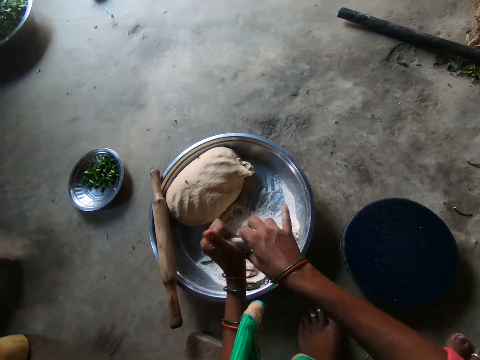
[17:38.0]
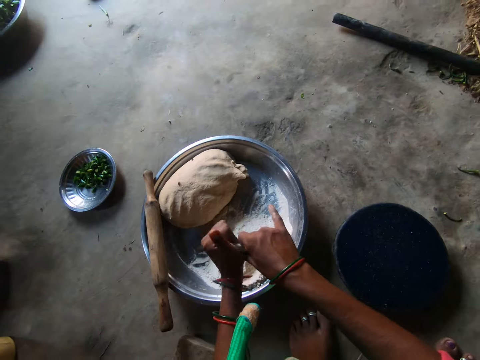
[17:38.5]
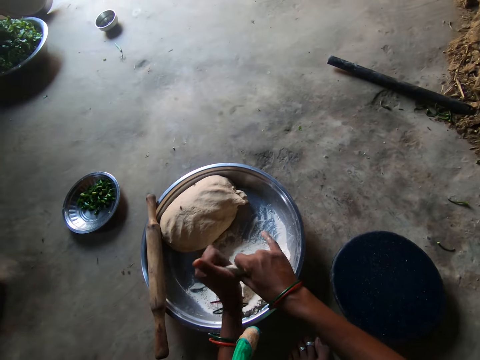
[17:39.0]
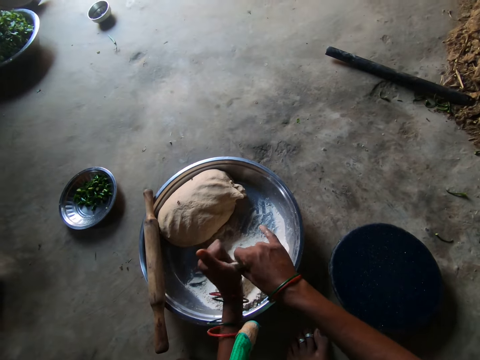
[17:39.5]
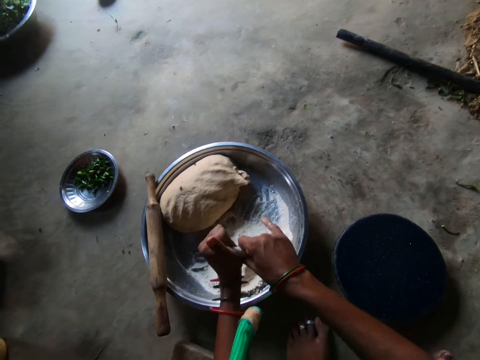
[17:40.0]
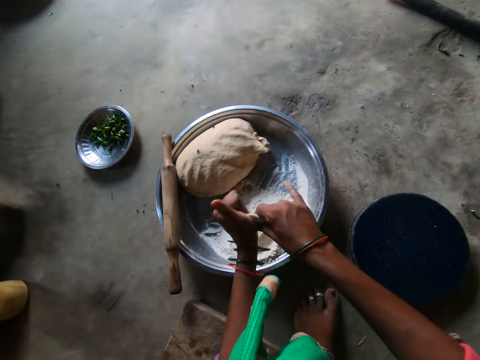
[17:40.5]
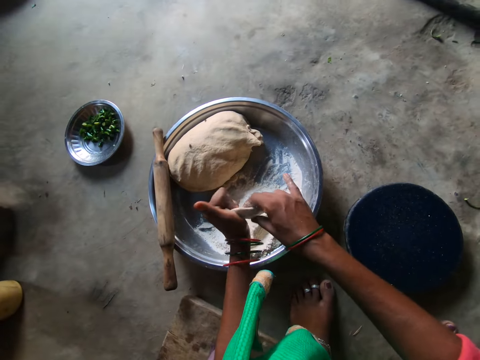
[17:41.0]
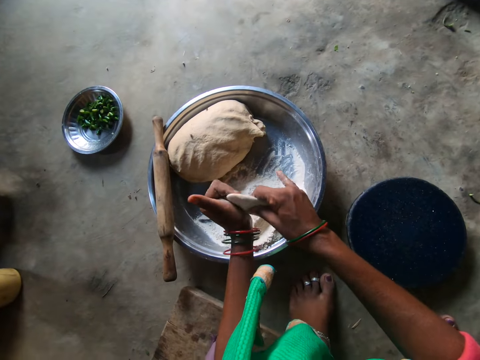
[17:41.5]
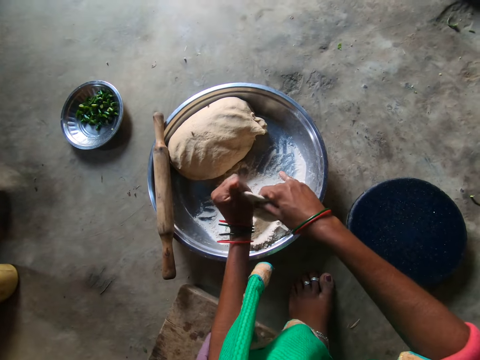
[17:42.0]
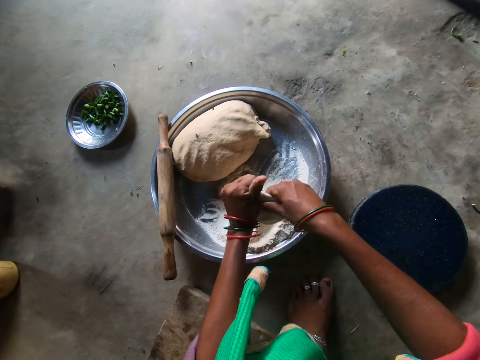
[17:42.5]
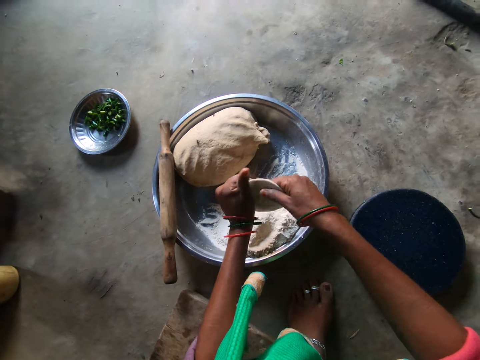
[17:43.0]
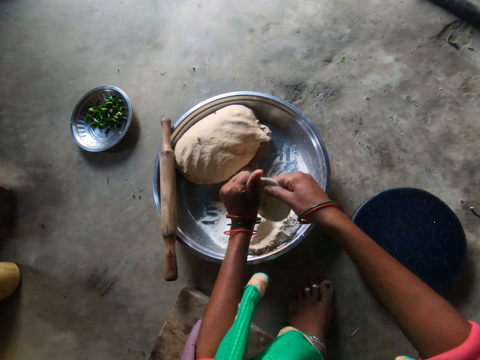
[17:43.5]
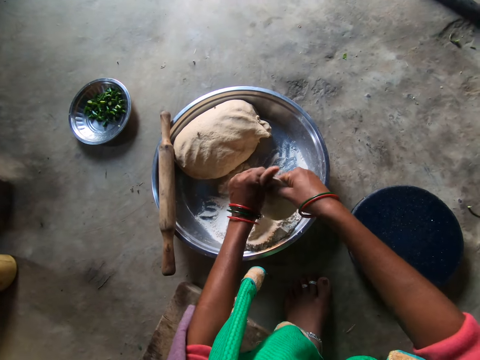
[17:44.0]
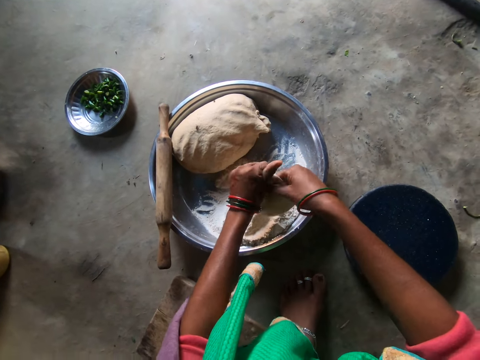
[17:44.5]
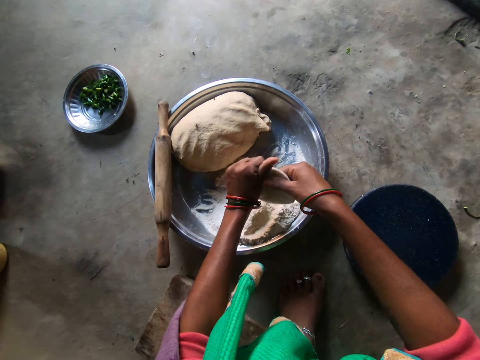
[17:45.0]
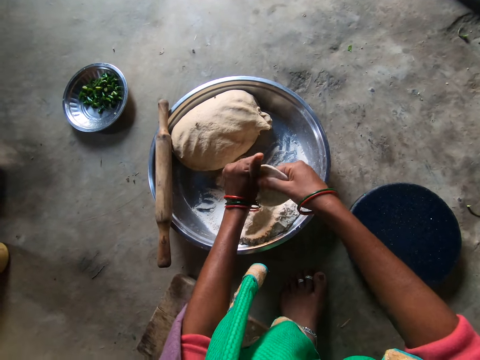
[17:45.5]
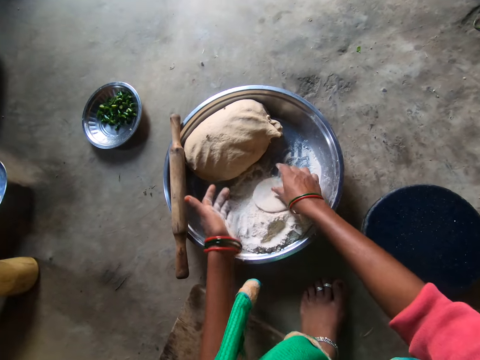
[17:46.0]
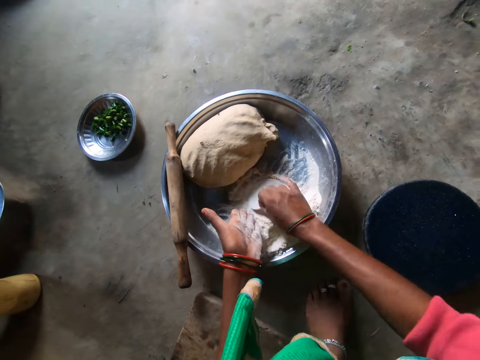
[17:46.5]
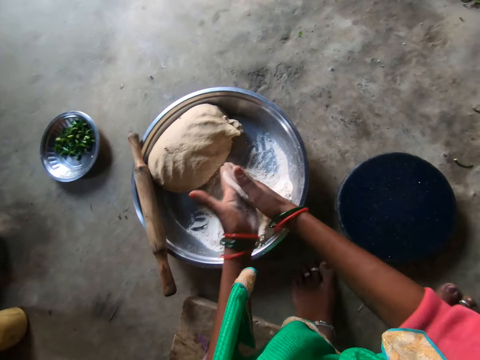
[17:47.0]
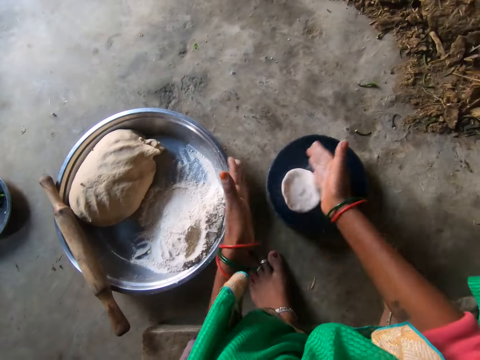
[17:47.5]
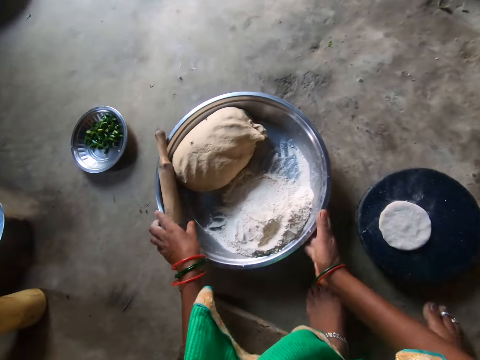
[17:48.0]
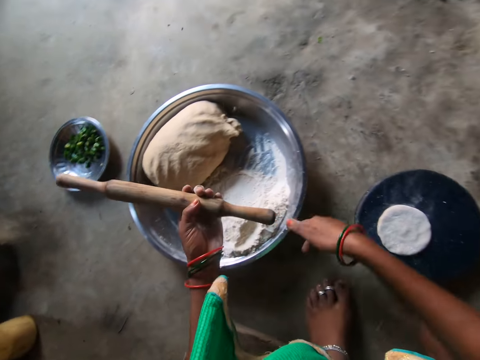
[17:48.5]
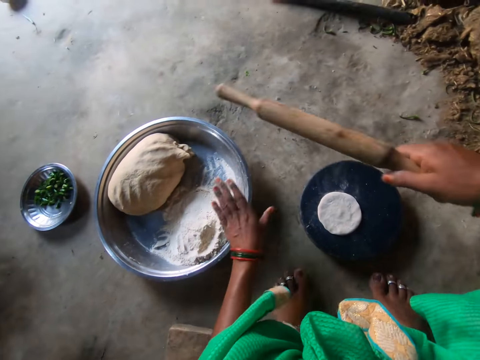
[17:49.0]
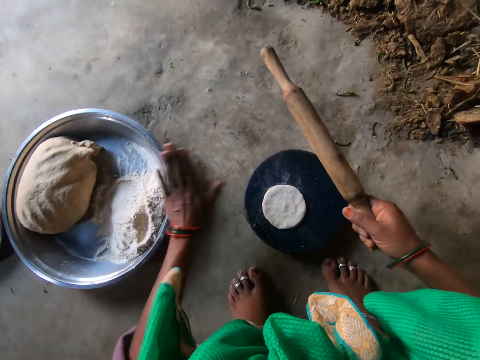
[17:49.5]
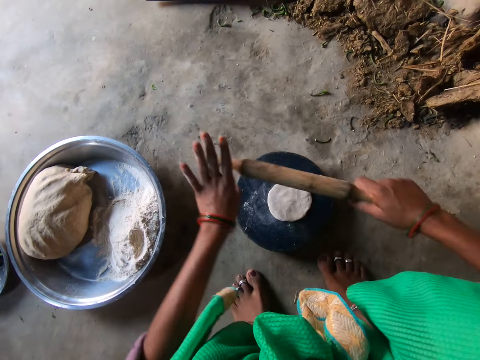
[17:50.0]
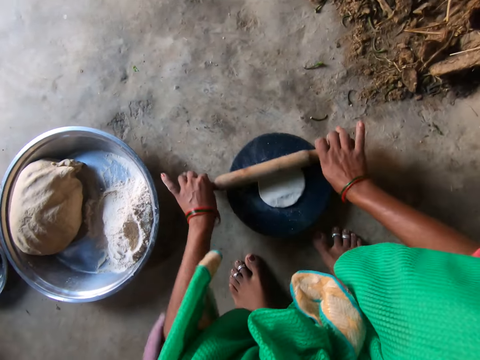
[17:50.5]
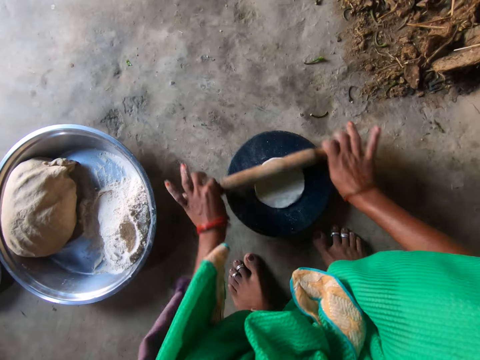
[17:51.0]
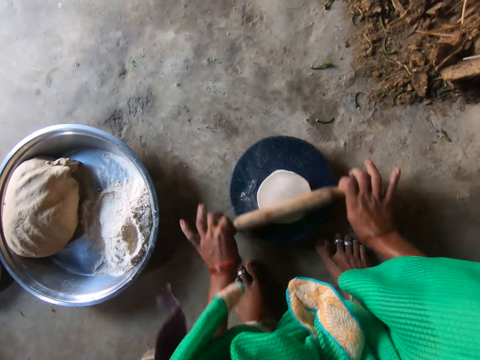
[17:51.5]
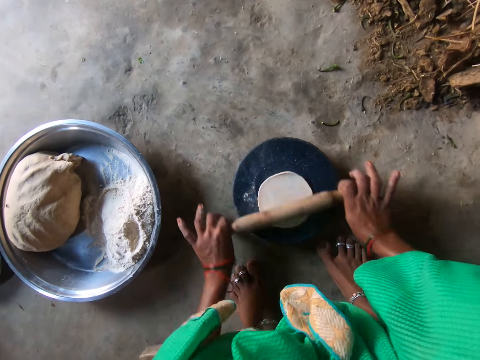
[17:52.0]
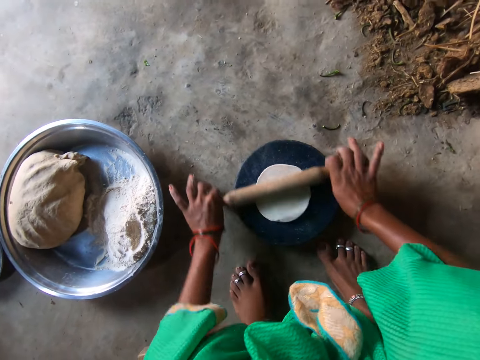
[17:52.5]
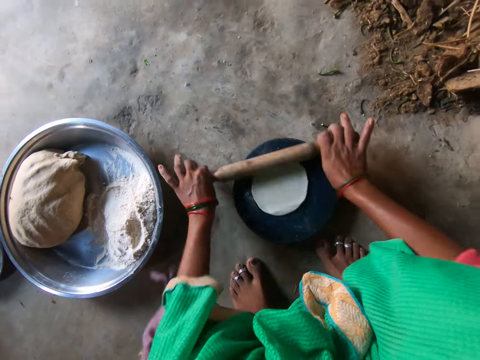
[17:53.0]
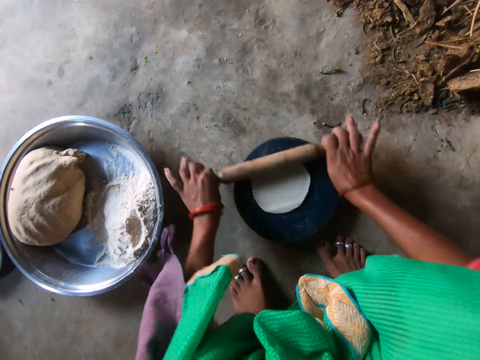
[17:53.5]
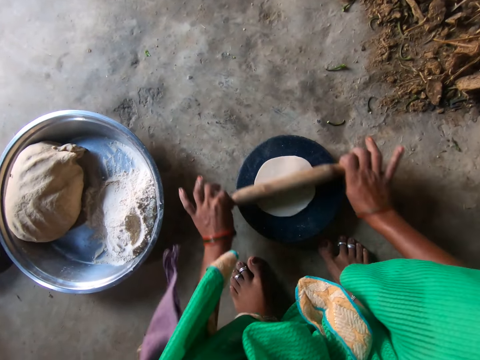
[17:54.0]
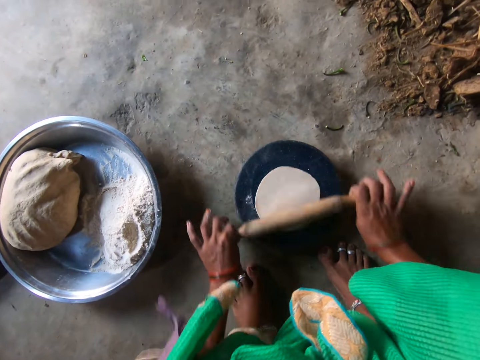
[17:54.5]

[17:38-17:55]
The camera wearer flattens the dough. She rolls the dough. She dips the dough in flour. She pats the dough. She drops the dough on the flat board. She carries the rolling pin on the tray with her left hand. She pushes the tray with dough in it. She rolls the dough on the flat board with the rolling pin.

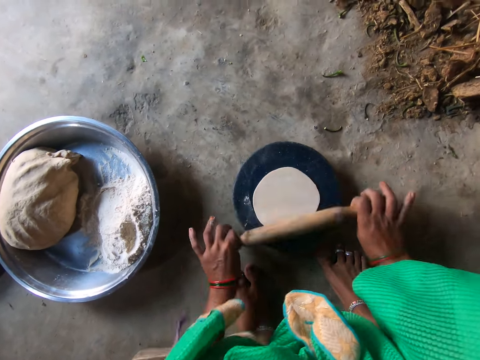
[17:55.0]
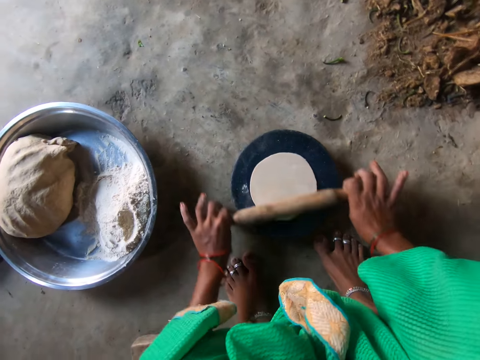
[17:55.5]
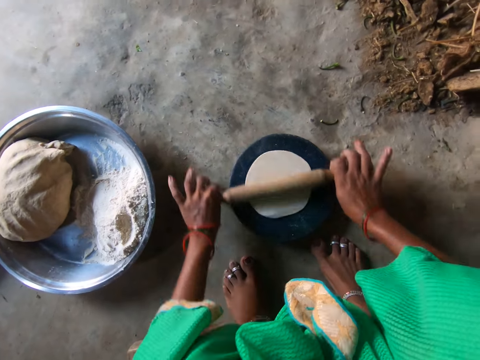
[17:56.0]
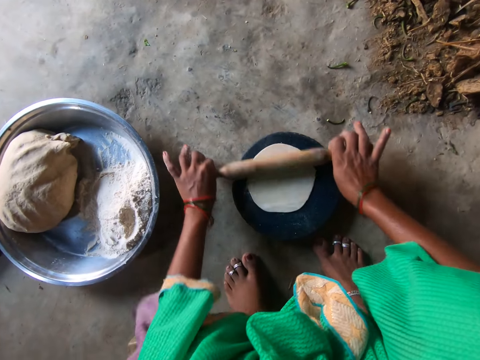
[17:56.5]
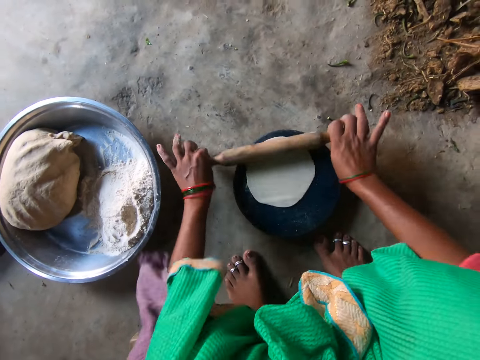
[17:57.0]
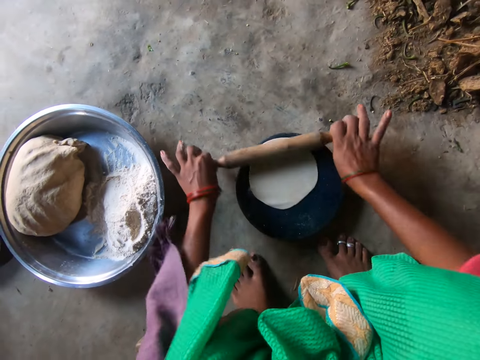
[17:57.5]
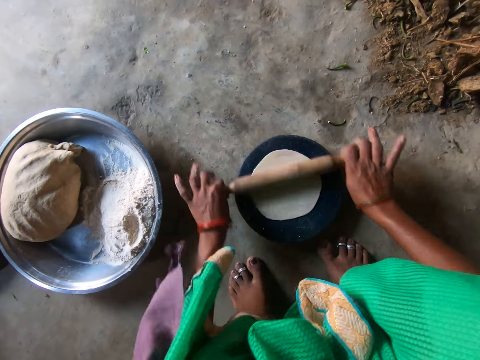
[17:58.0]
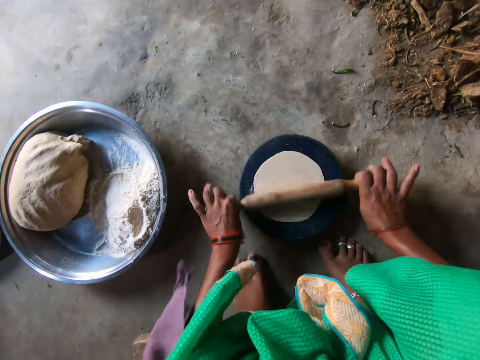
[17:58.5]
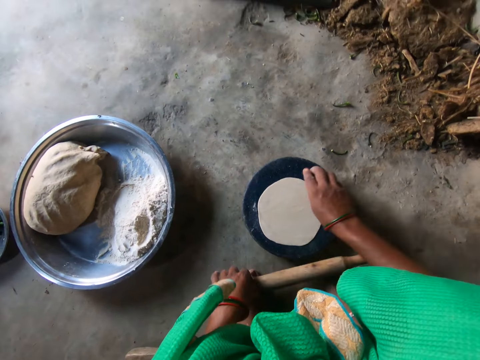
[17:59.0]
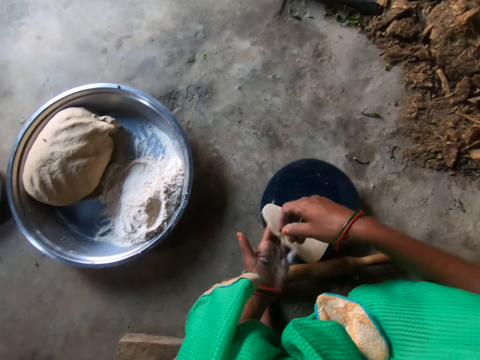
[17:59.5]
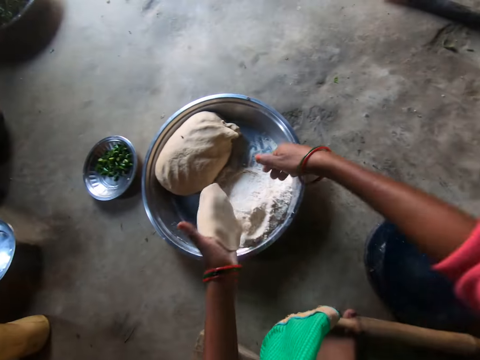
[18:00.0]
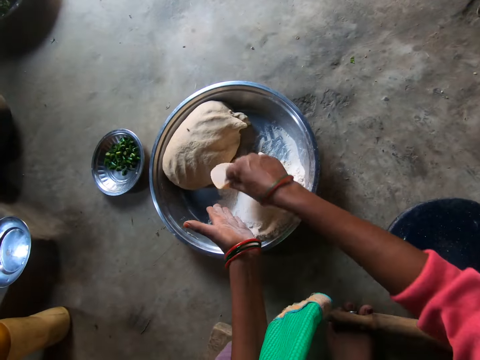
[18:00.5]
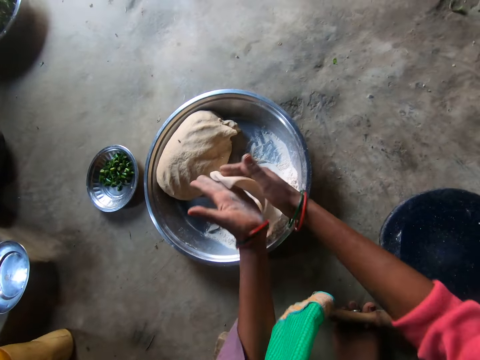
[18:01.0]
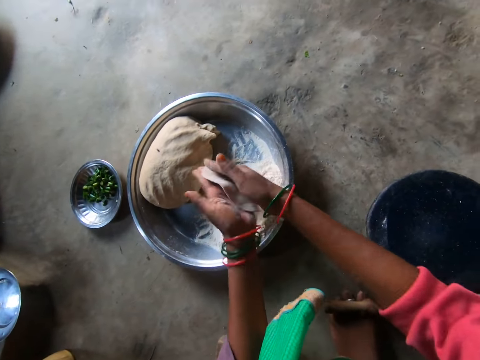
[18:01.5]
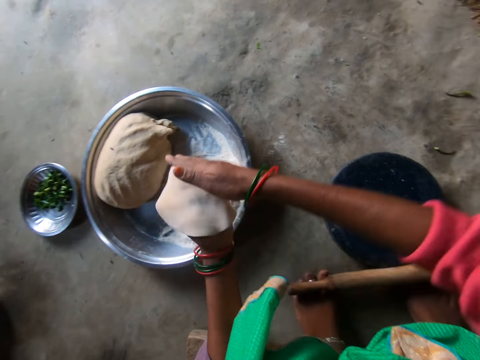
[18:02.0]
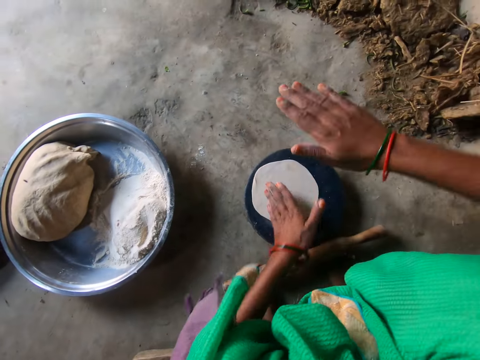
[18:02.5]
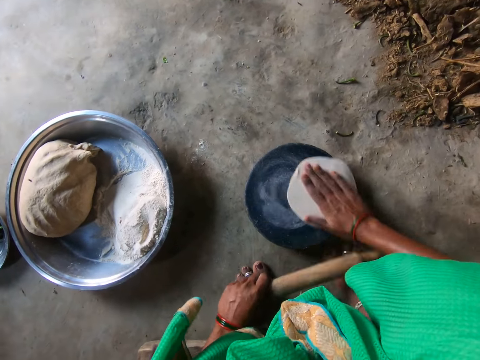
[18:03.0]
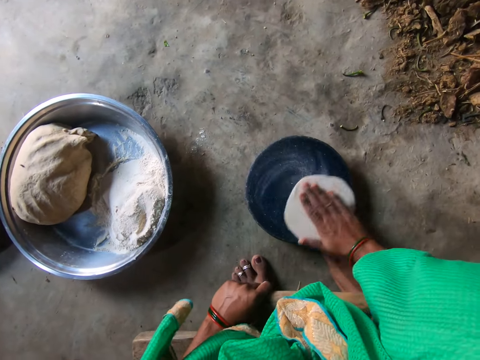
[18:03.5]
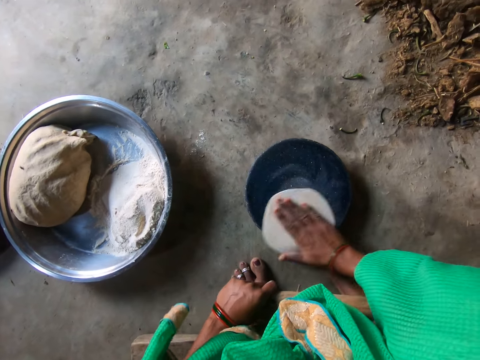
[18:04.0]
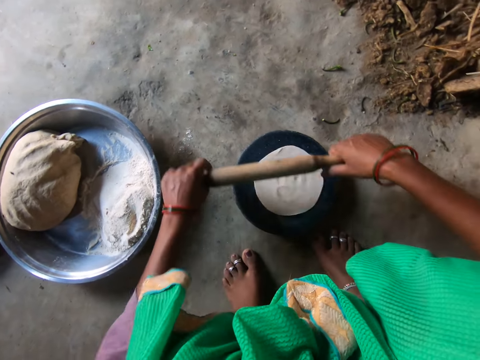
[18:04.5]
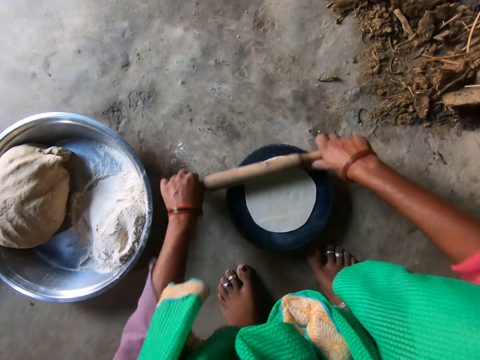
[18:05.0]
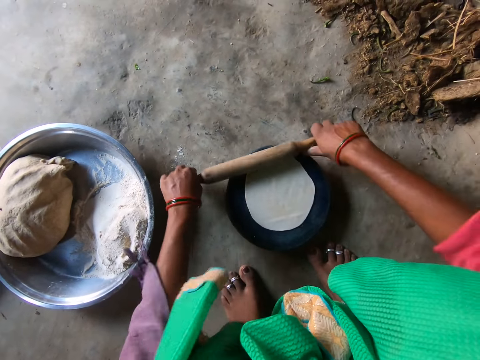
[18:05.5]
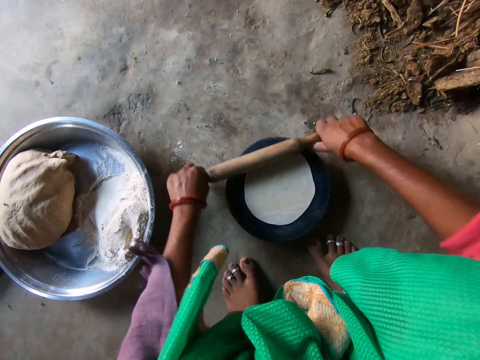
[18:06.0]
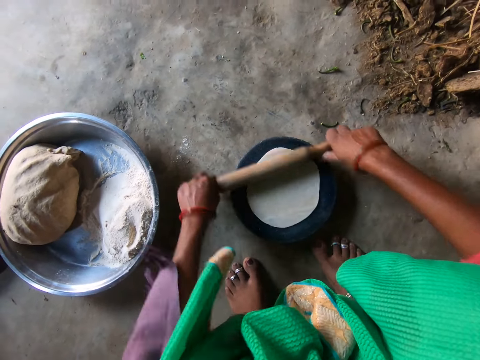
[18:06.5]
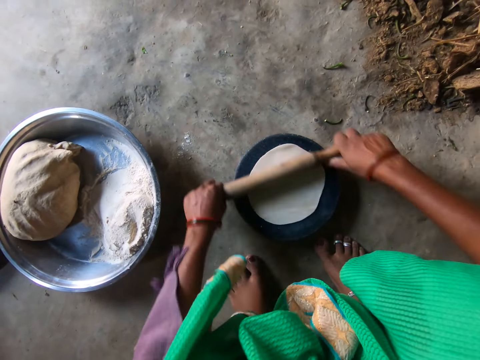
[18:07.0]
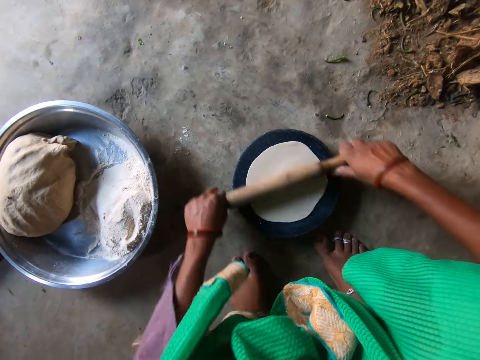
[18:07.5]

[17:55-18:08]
The camera wearer places the dough in her left hand. She dabs the dough on the flour in the tray. She pats the dough. She drops the dough on the flat board. She takes the rolling pin on her feet with her left hand. She rotates the dough on the flat board with her right hand. She rolls the dough on the flat board with the rolling pin.
